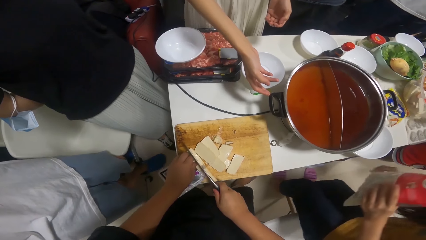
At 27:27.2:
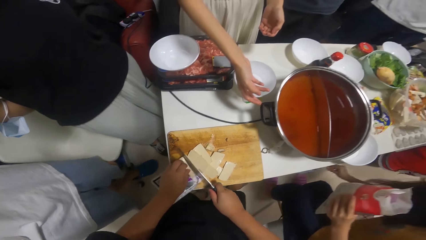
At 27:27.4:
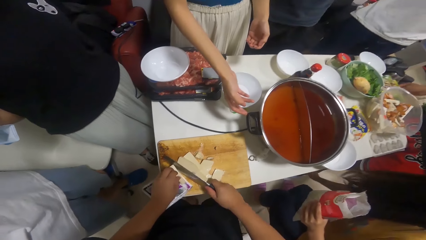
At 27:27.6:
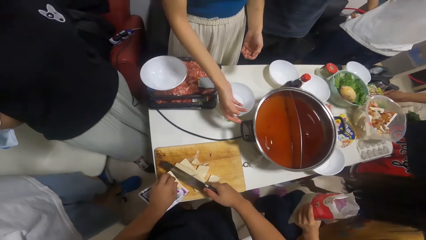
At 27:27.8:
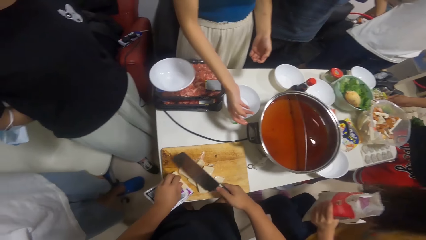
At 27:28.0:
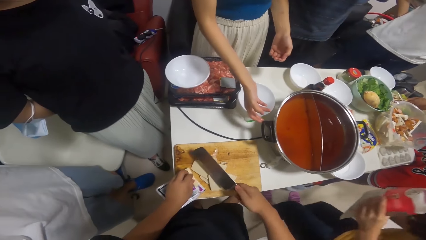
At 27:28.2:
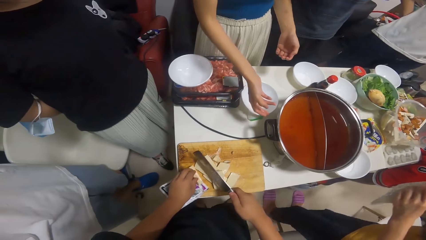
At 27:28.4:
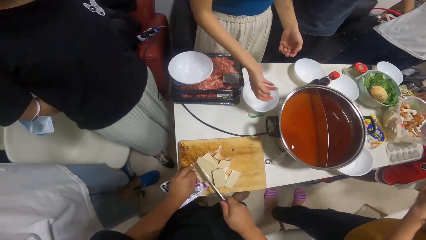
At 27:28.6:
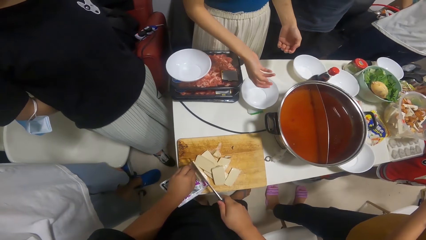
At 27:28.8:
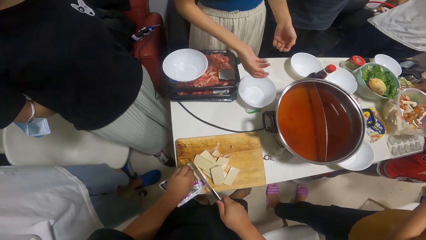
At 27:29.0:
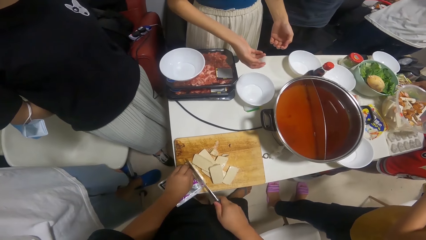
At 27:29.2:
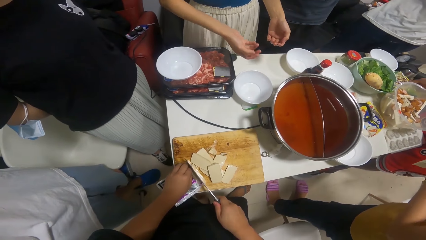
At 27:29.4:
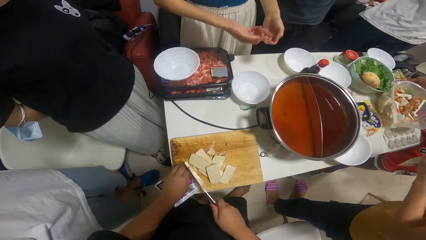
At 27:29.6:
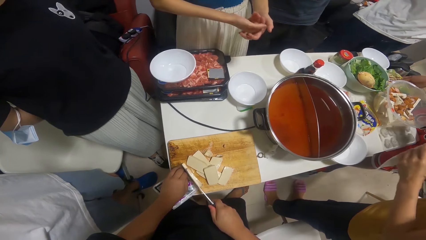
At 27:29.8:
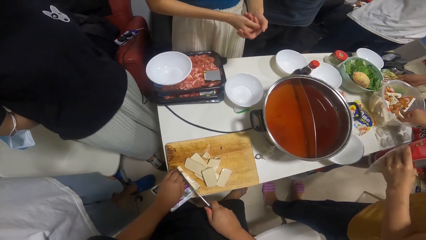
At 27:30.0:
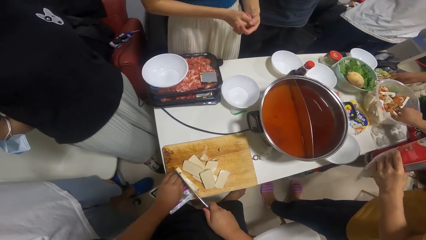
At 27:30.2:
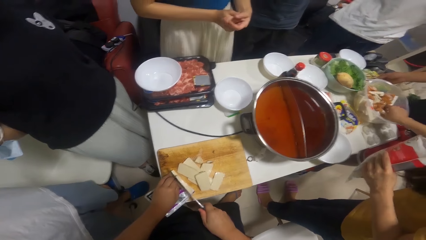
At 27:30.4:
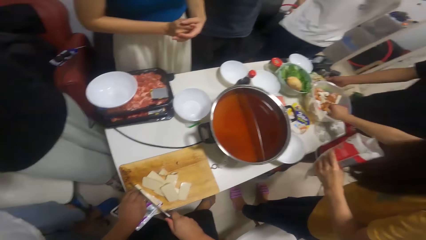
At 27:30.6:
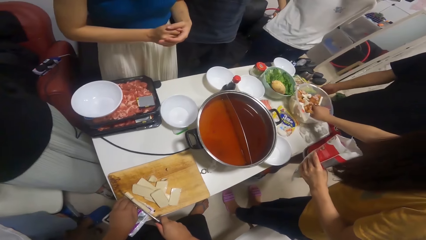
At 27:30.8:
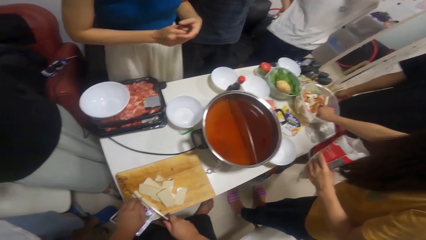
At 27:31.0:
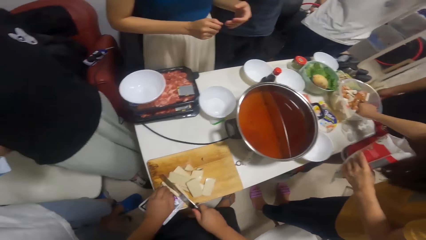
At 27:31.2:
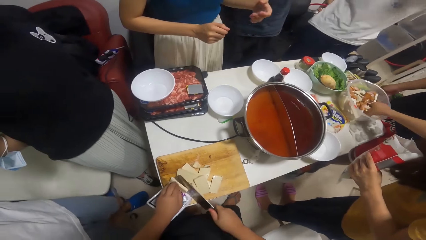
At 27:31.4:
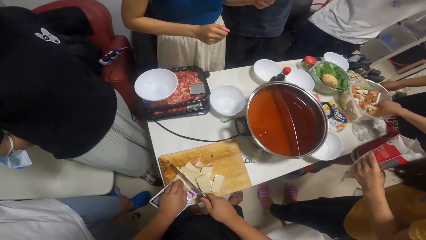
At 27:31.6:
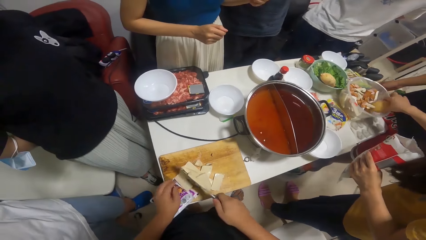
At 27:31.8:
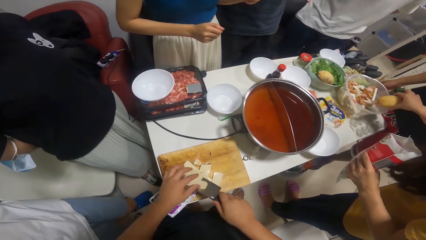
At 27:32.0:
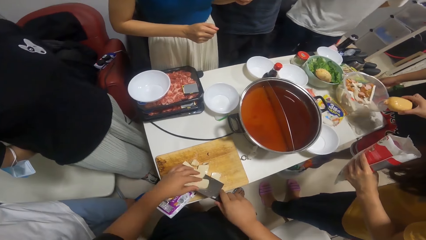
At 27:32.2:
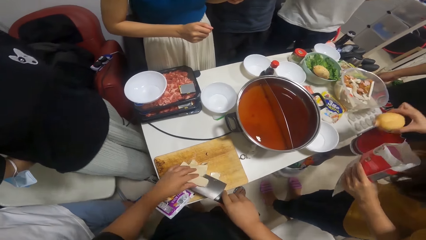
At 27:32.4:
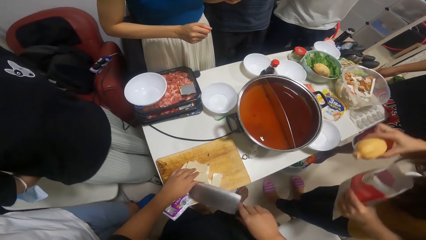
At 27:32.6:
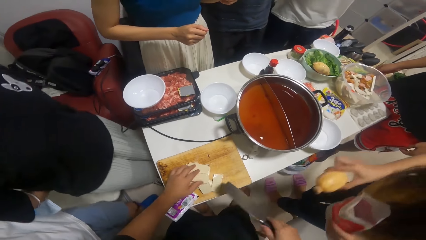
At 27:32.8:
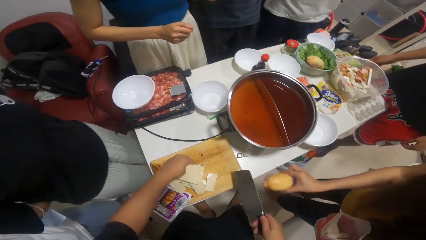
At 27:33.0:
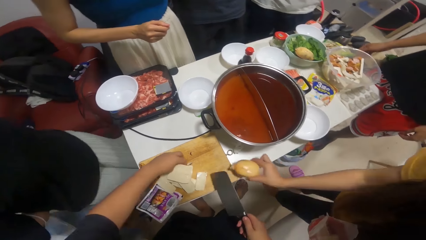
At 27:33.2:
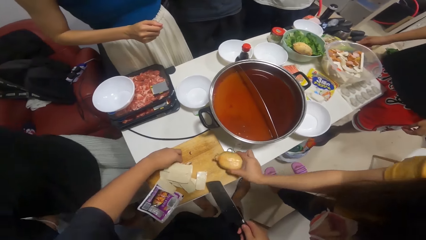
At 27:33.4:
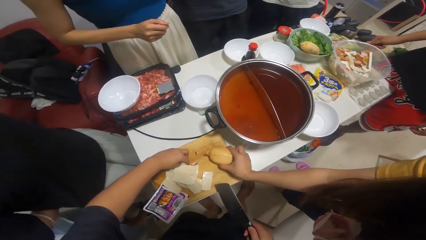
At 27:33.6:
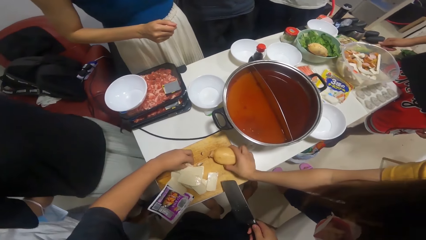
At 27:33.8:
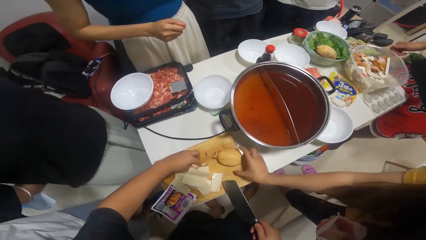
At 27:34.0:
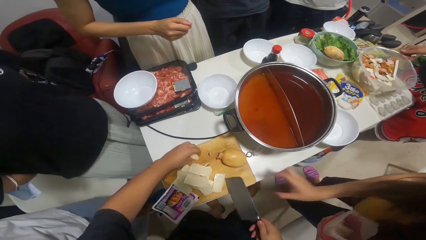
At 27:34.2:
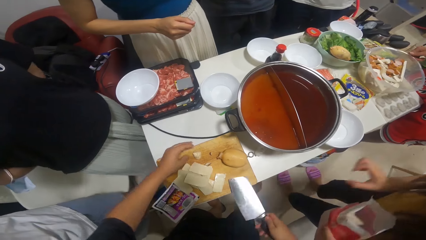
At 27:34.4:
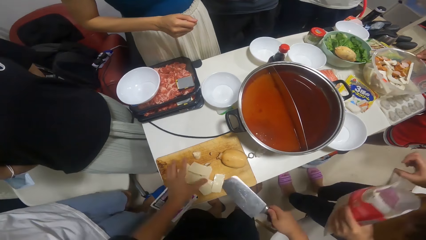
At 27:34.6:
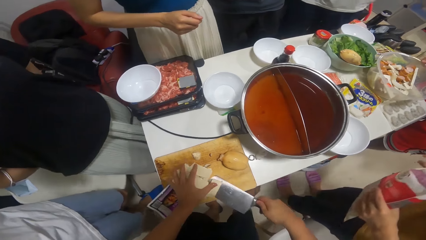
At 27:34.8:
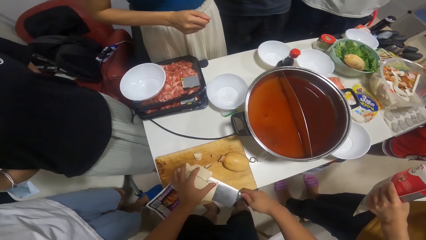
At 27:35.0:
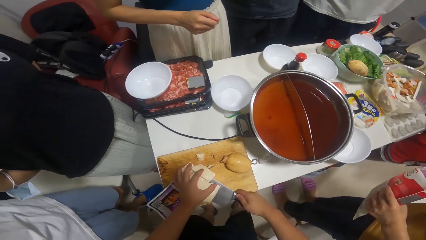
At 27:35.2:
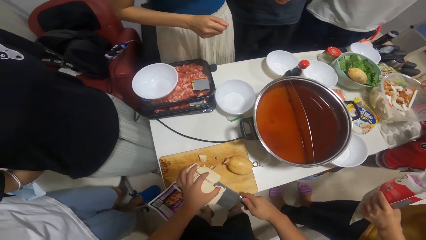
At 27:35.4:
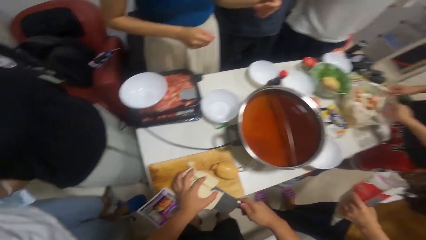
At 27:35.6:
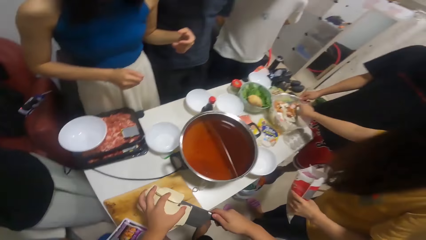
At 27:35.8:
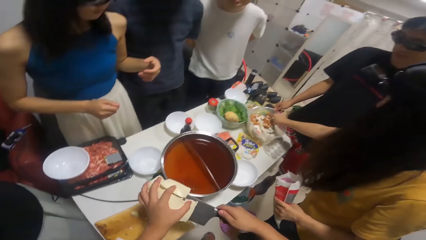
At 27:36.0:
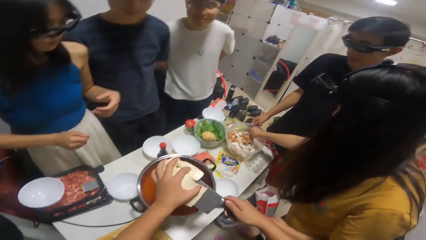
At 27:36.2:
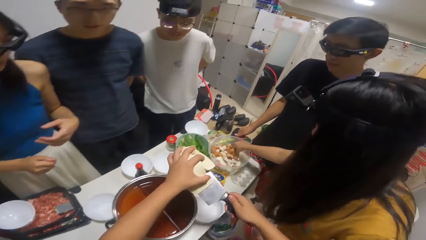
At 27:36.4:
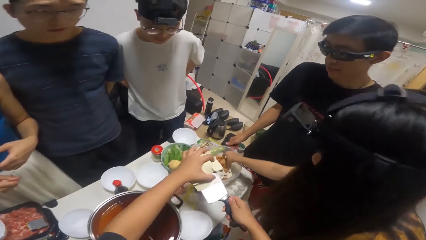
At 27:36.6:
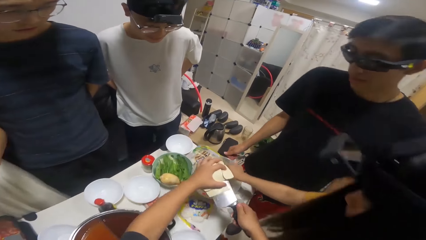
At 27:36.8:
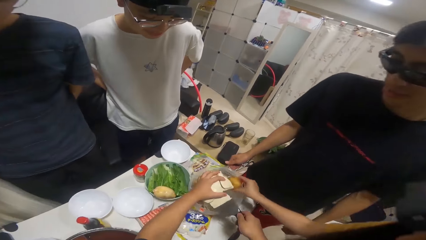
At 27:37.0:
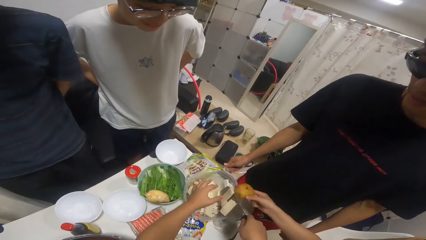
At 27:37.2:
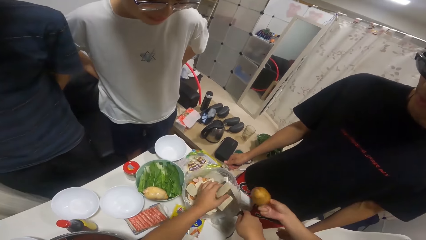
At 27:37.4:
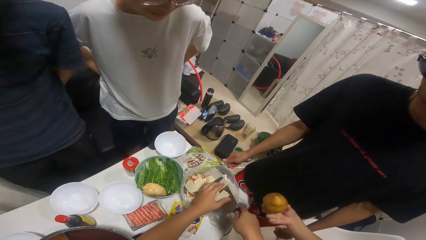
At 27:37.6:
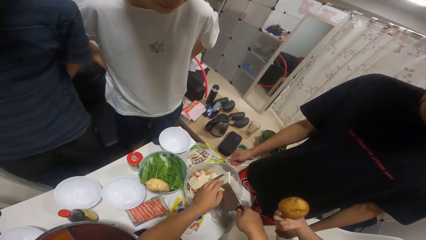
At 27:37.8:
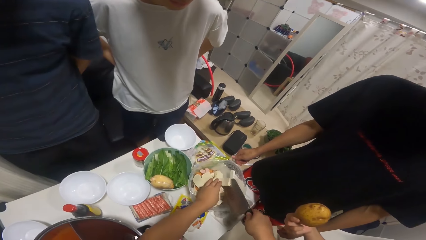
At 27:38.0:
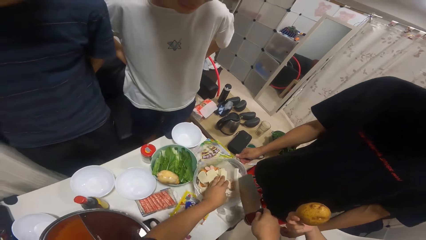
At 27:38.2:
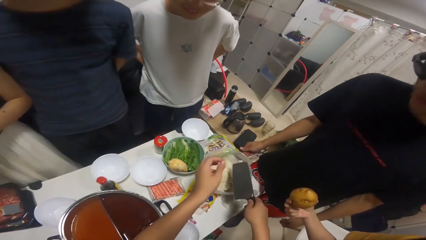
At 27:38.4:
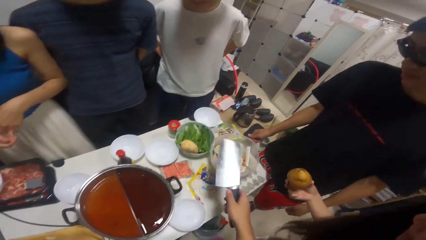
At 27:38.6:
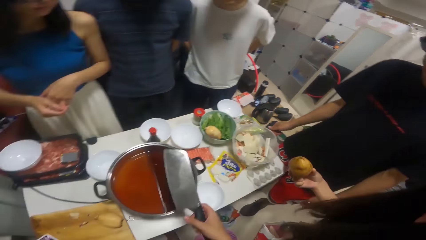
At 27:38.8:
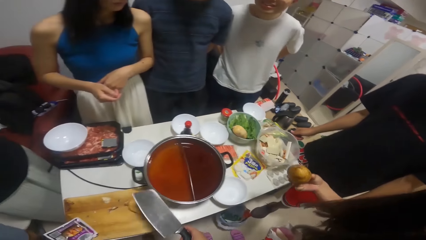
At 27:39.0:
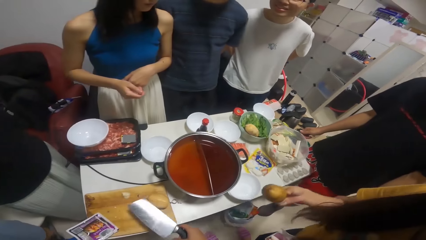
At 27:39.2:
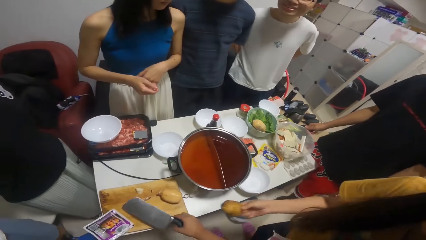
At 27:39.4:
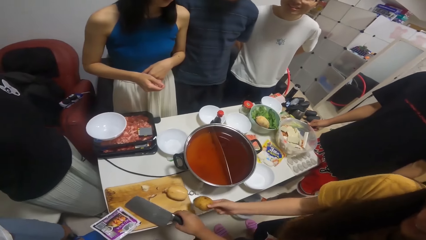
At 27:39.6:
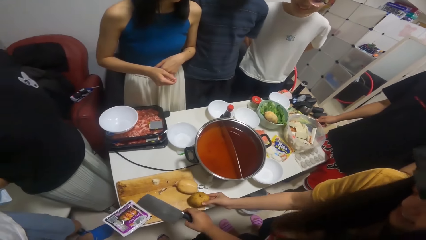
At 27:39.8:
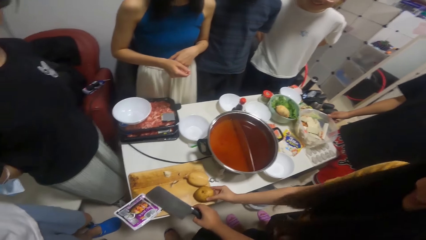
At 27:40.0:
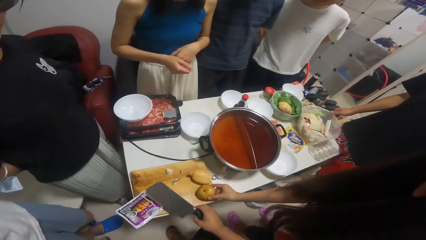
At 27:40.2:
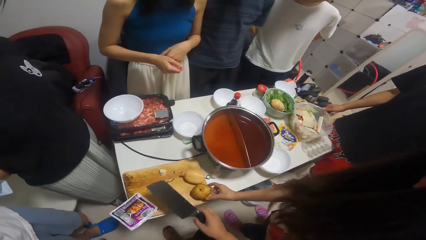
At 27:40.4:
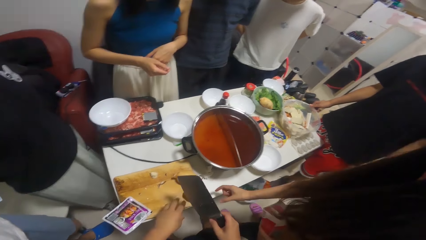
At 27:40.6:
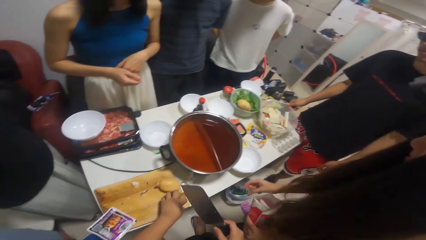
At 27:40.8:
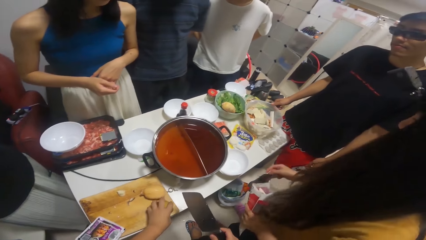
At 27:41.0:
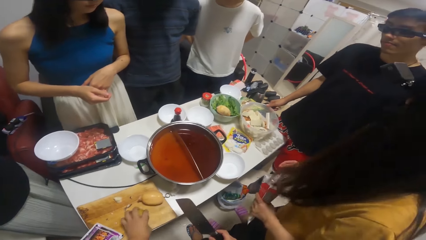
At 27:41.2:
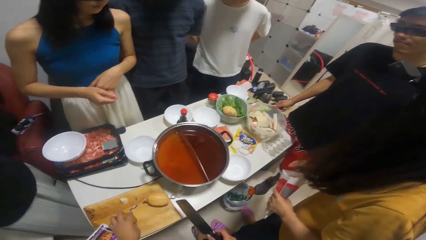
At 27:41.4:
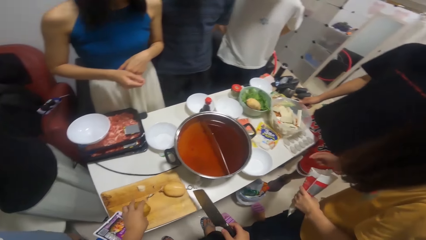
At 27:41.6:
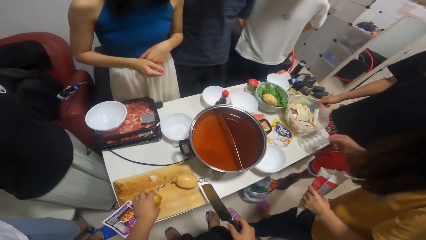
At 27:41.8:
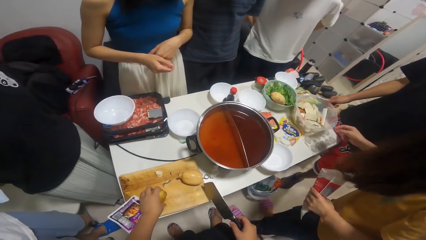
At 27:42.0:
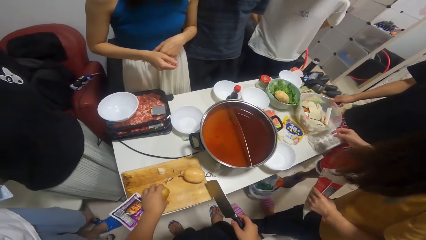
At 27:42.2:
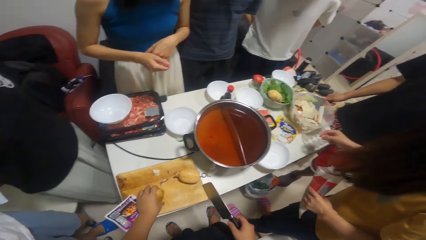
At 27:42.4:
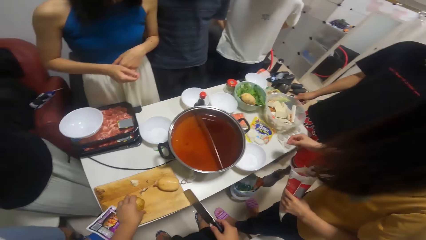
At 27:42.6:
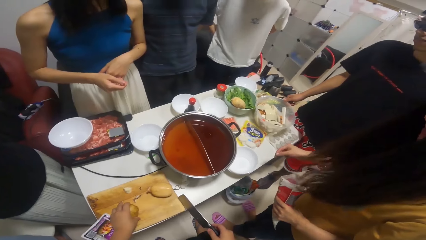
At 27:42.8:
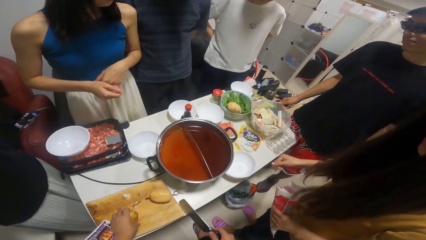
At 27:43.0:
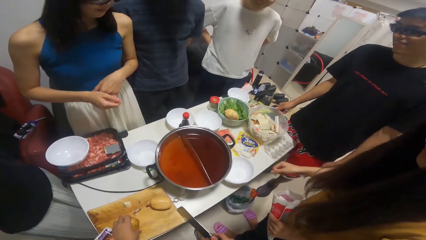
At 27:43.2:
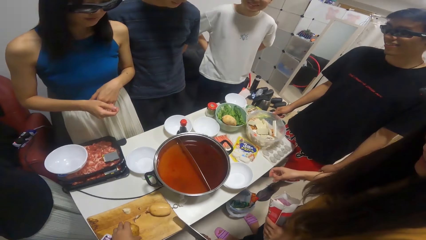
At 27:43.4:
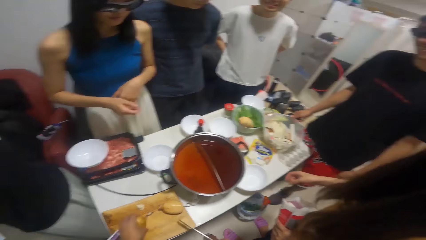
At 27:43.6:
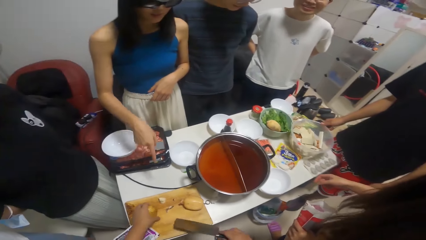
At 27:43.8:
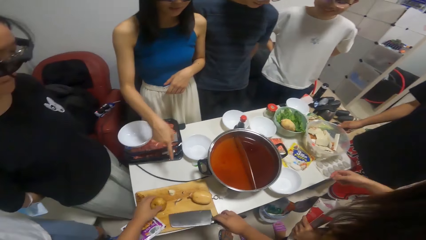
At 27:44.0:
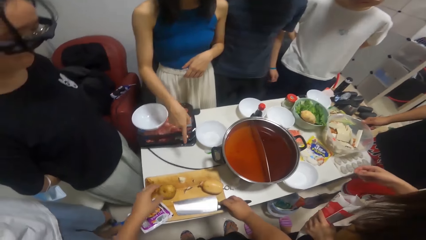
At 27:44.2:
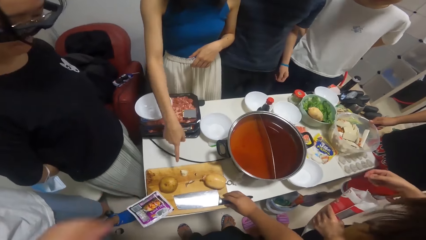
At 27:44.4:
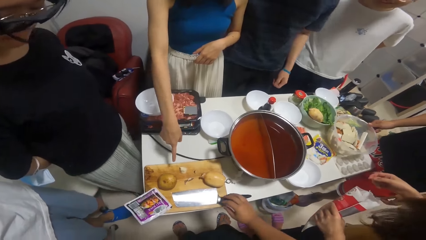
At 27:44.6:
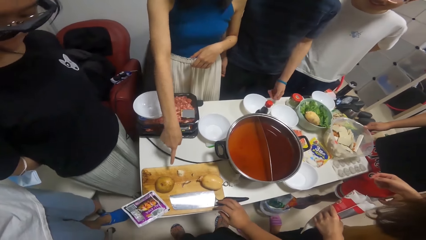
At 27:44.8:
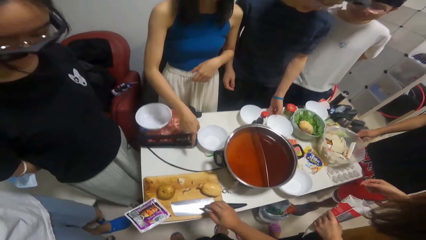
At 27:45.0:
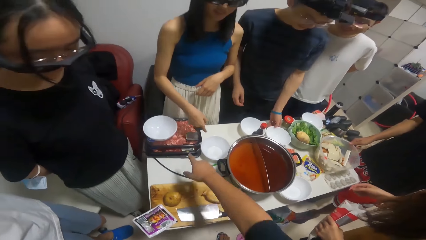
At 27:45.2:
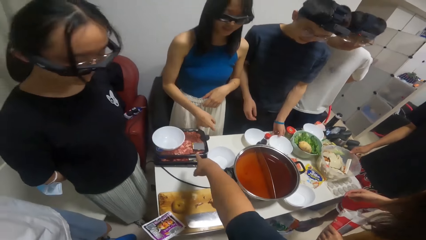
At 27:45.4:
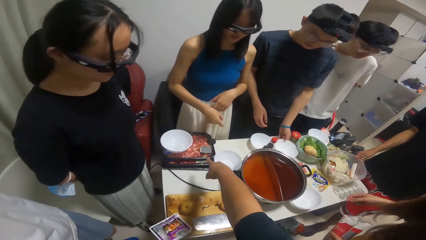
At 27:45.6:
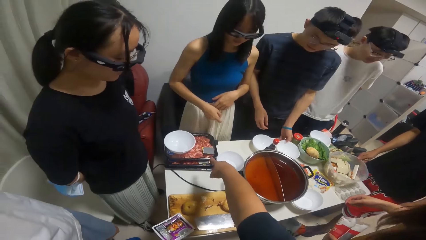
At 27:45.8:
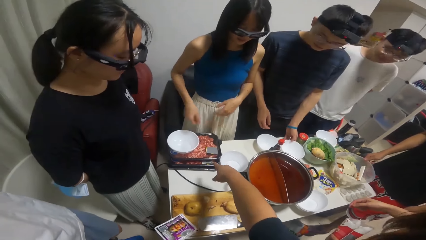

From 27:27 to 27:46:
A woman holds a packet. She takes a potato from the bowl of potatoes and sausages on the table. She places the potato on the chopping board. The camera wearer packs the slices of cheese from the chopping board with the knife. The woman takes a potato from the bowl of potatoes and sausages on the table. The camera wearer puts the slices of cheese into the bowl of potatoes and sausages on the table. The woman places the potato on the chopping board. The camera wearer repositions the potato on the chopping board. They interact with another woman. They place the knife on the chopping board. They talk to a person.
